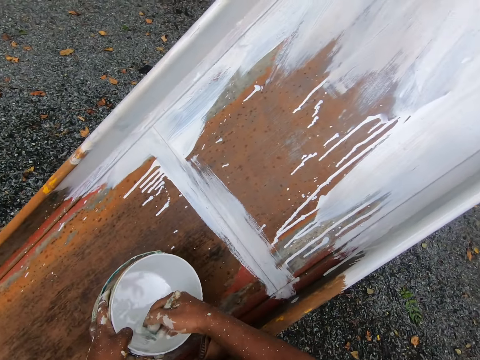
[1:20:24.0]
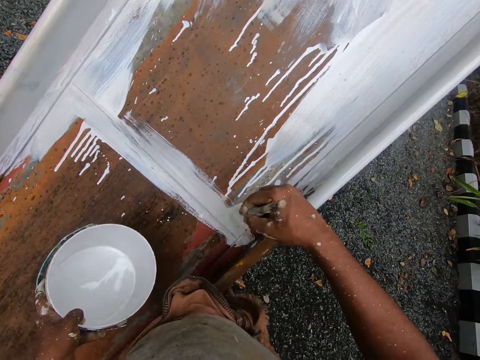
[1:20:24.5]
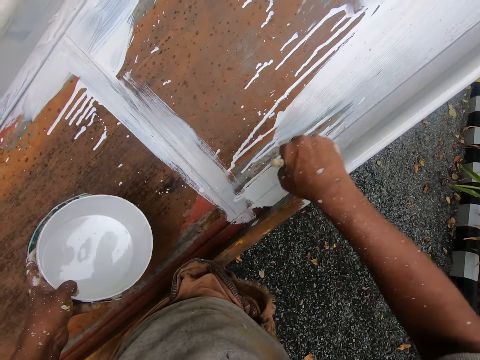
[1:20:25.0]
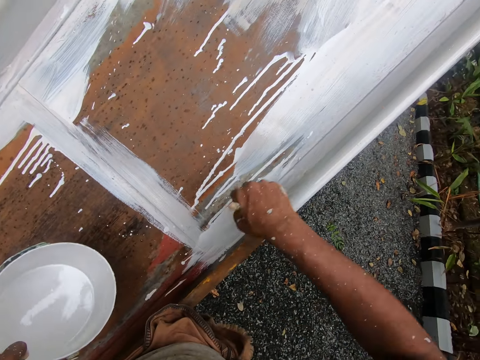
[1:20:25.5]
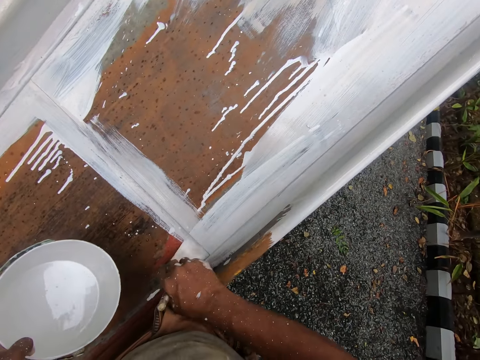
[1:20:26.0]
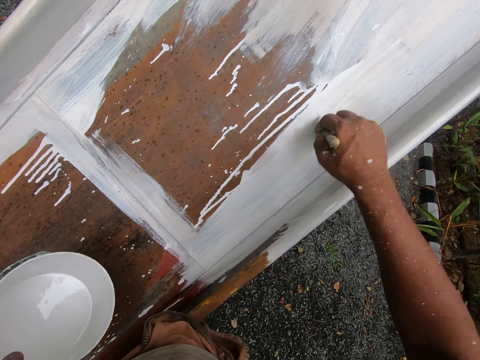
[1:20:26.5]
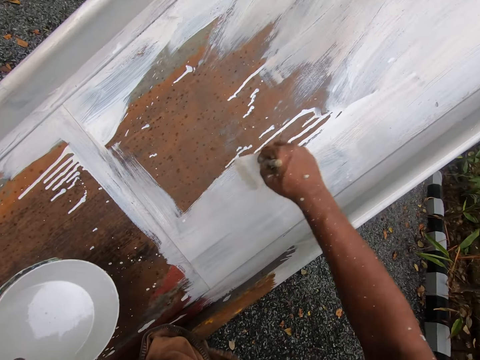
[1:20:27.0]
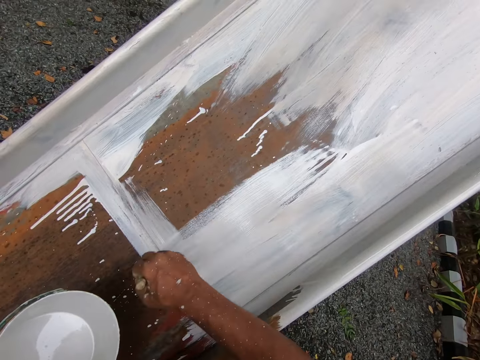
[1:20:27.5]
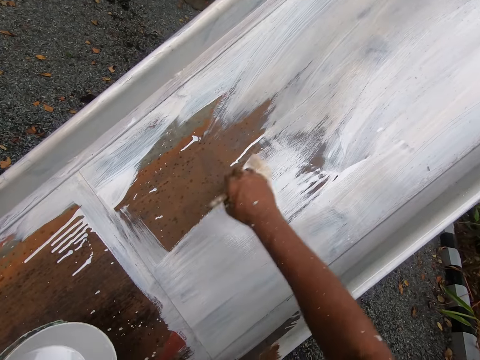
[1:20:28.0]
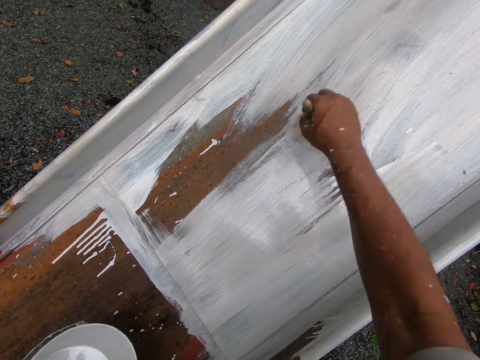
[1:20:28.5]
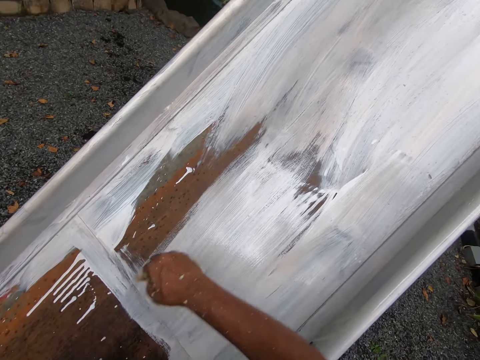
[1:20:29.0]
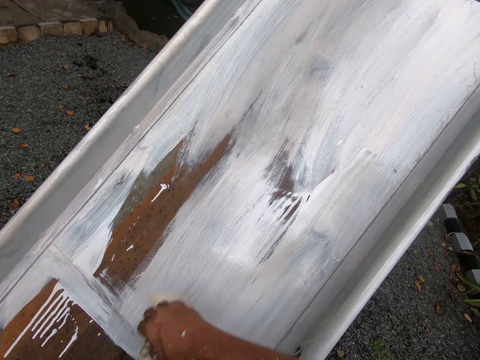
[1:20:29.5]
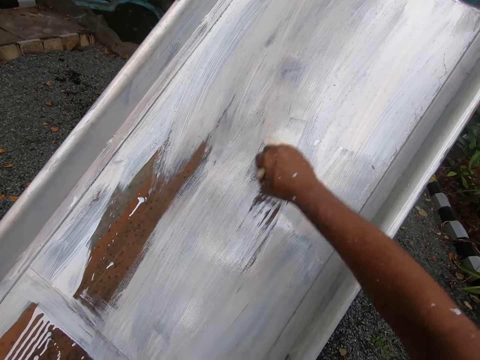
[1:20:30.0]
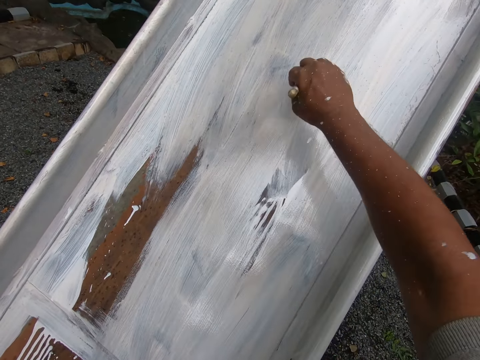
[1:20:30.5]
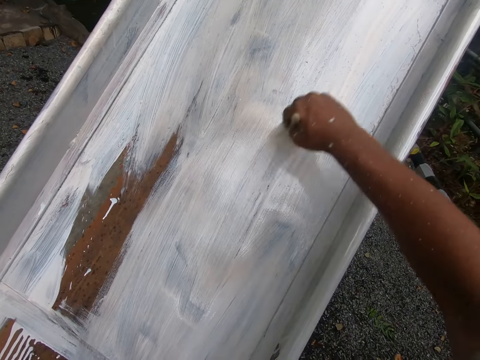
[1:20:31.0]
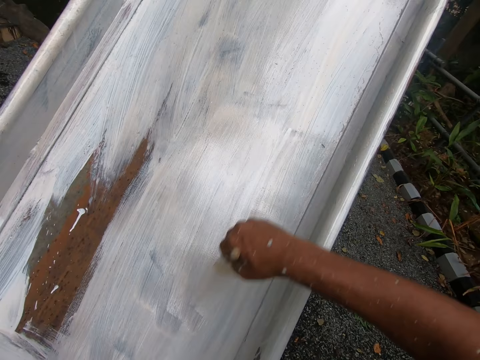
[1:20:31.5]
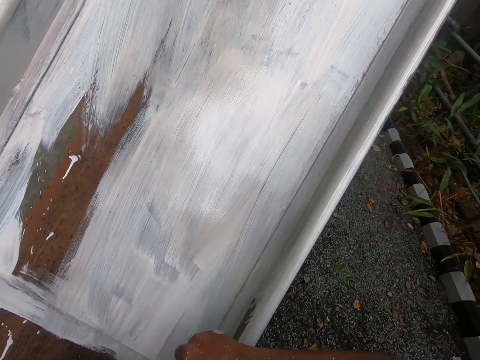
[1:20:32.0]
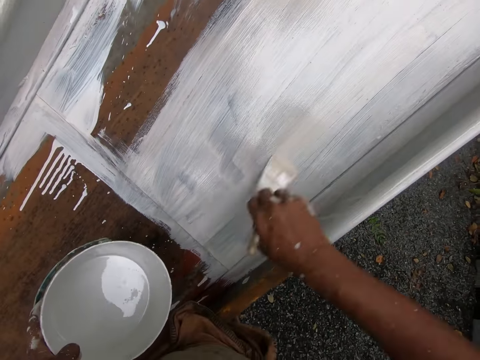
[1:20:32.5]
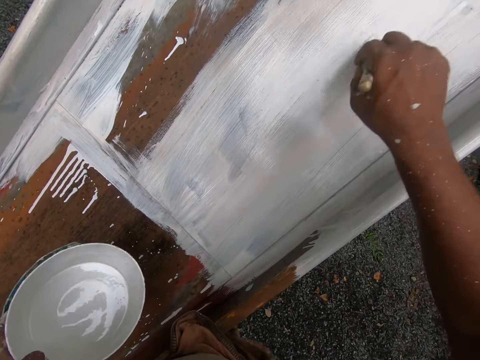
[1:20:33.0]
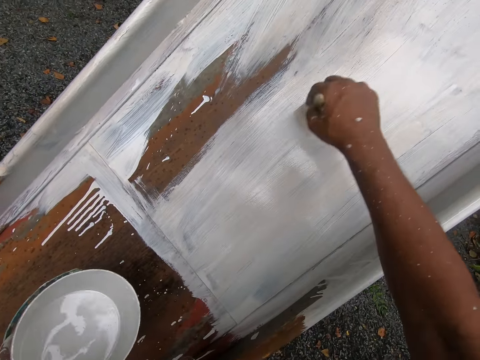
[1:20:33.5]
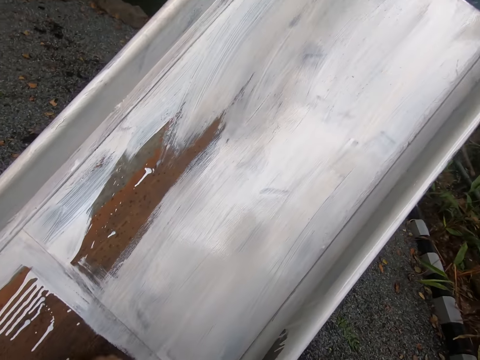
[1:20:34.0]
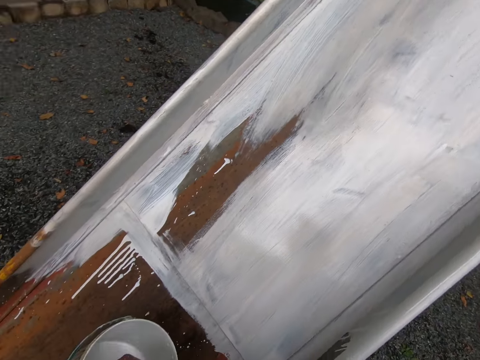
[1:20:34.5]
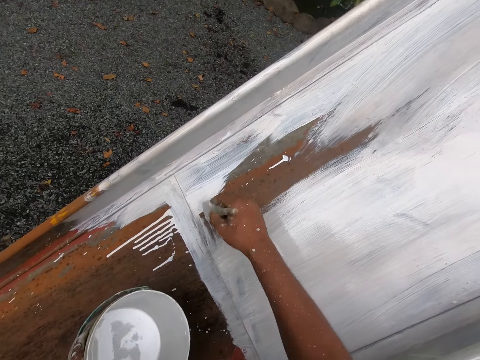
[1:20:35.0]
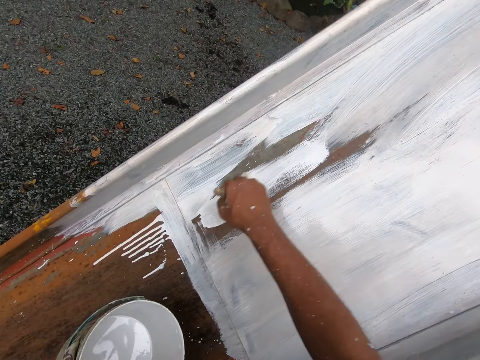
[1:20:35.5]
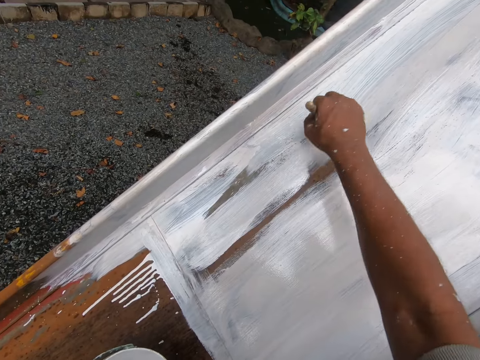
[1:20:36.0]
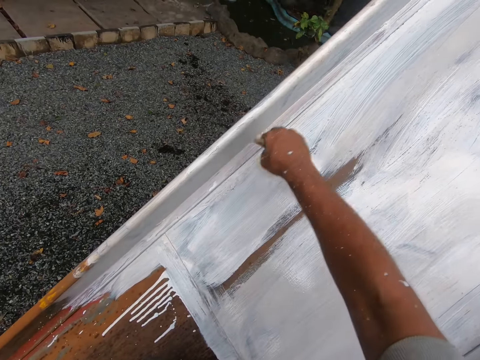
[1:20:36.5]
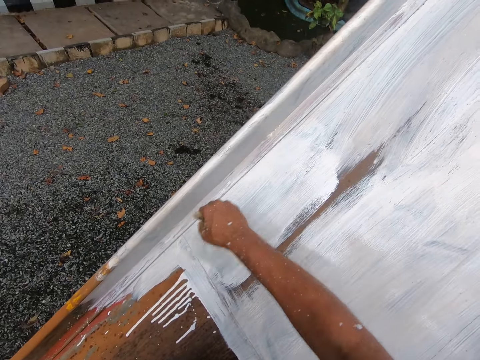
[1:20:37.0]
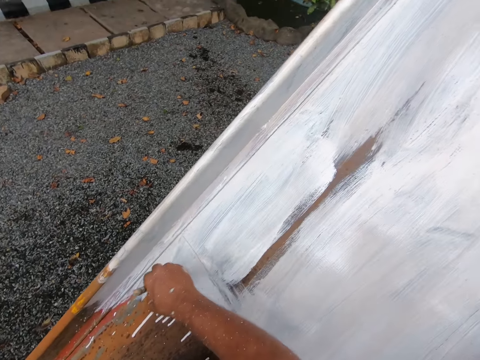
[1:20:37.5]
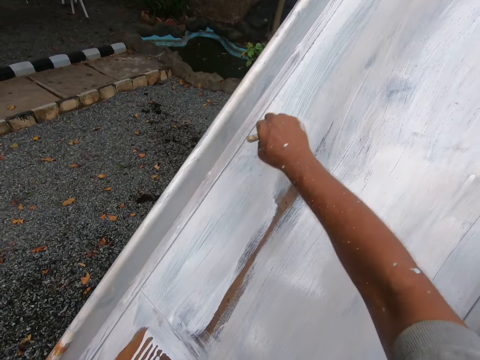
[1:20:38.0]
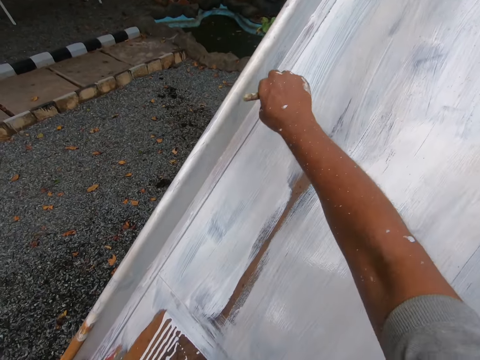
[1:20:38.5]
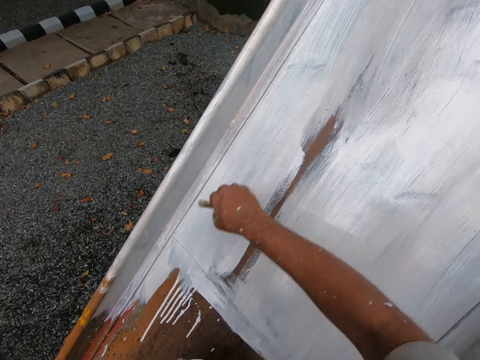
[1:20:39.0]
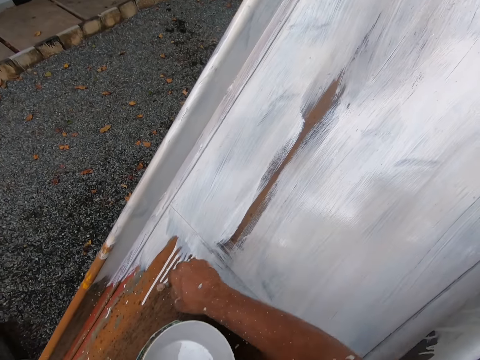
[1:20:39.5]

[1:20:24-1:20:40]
The camera wearer dips the paint brush in his right hand into the paint bucket. He removes the paint brush from the bucket. He paints the sliding surface of the playground slide with the paint brush in his right hand. He dips the paint brush in his right hand into the paint bucket. He removes the paint brush from the bucket. He paints the sliding surface of the playground slide with the paint brush in his right hand.

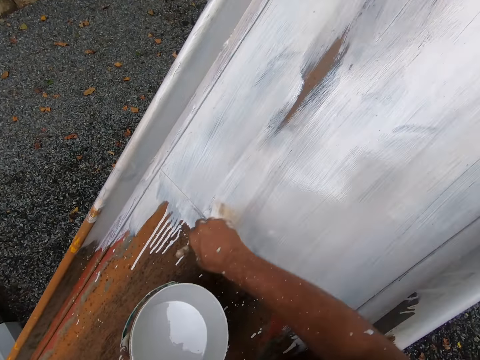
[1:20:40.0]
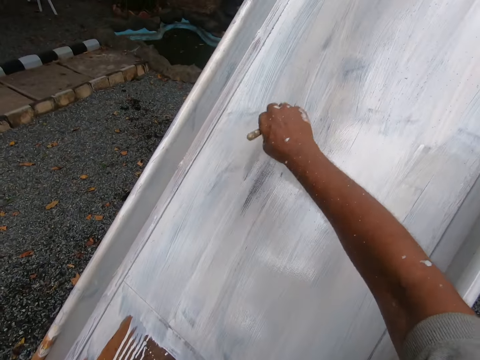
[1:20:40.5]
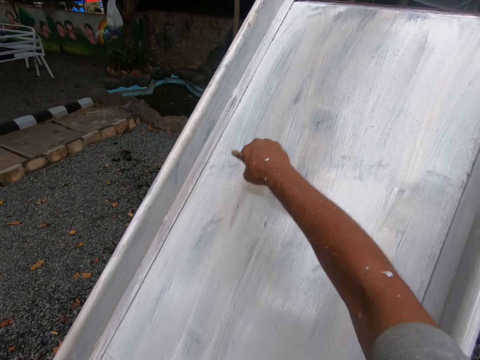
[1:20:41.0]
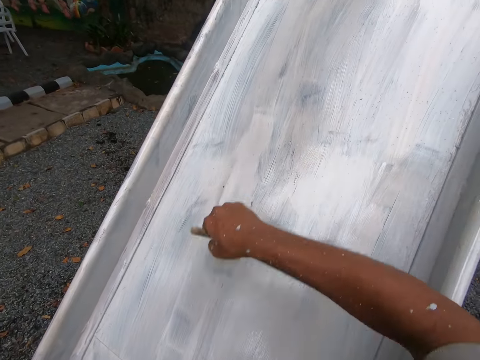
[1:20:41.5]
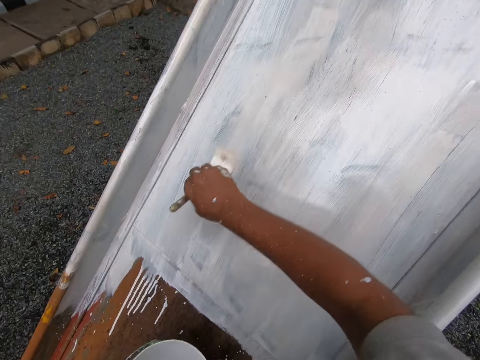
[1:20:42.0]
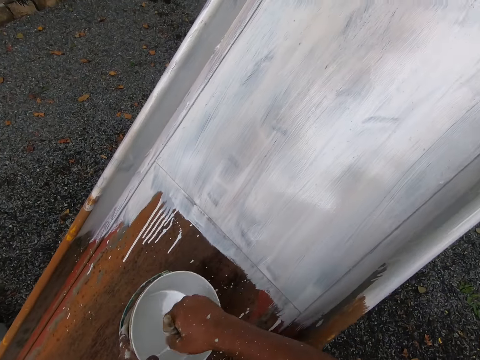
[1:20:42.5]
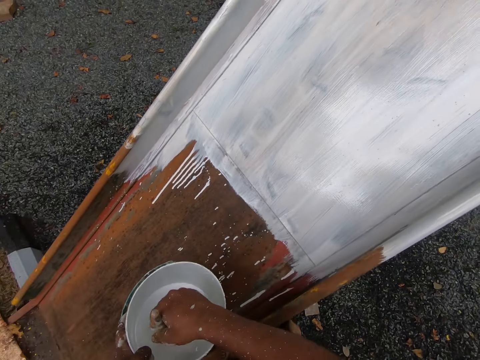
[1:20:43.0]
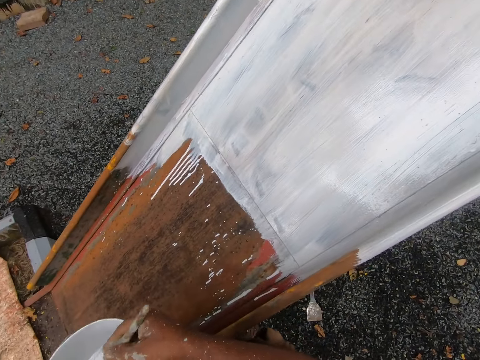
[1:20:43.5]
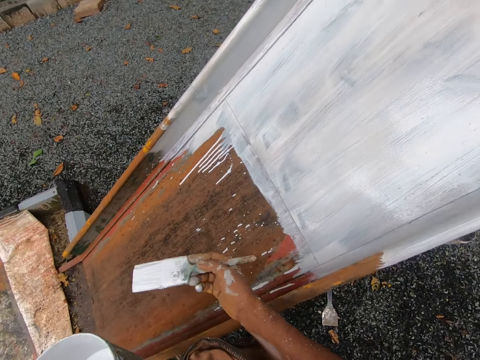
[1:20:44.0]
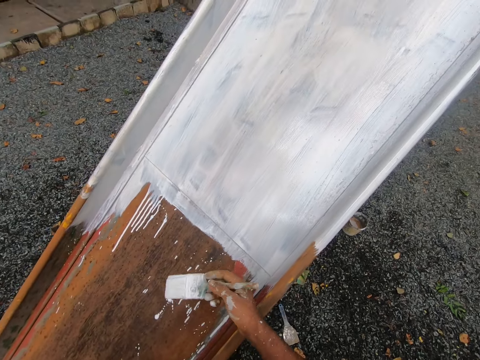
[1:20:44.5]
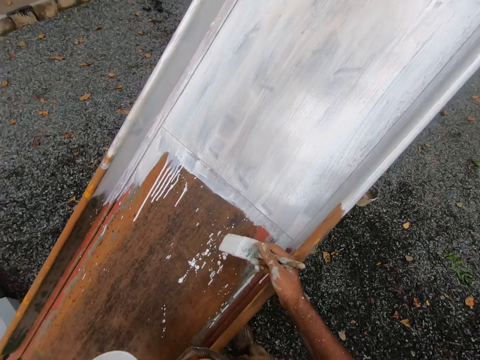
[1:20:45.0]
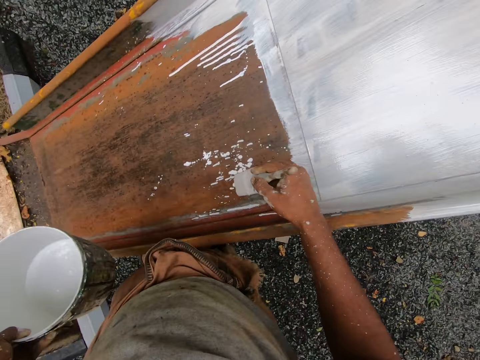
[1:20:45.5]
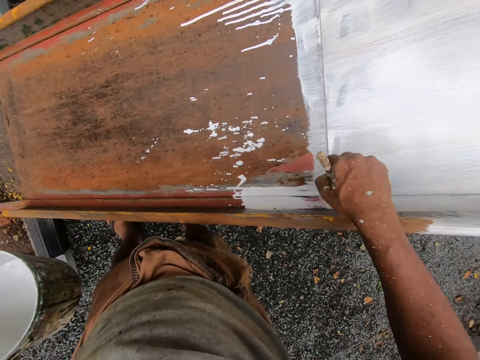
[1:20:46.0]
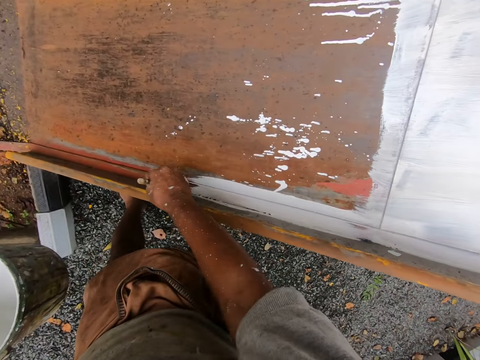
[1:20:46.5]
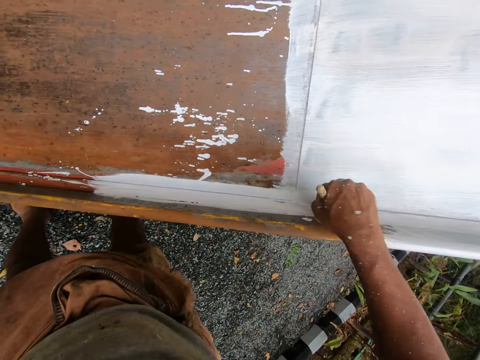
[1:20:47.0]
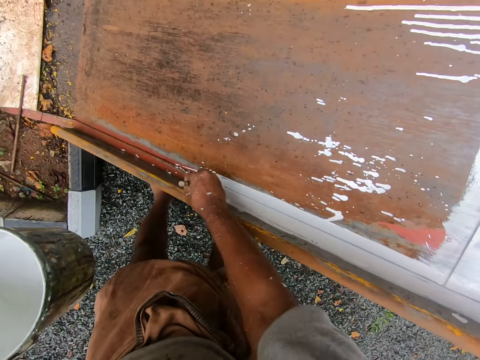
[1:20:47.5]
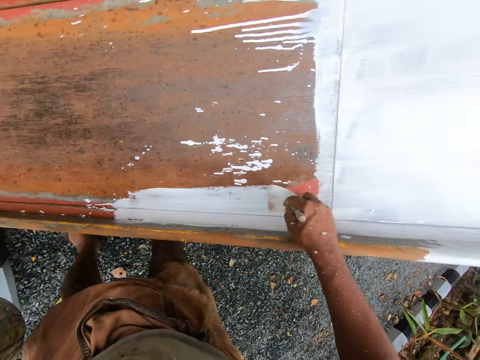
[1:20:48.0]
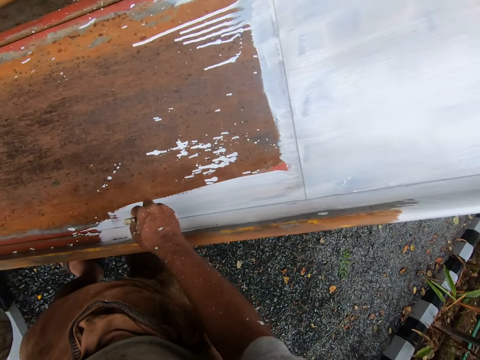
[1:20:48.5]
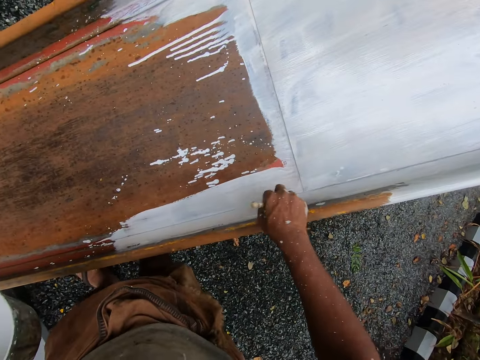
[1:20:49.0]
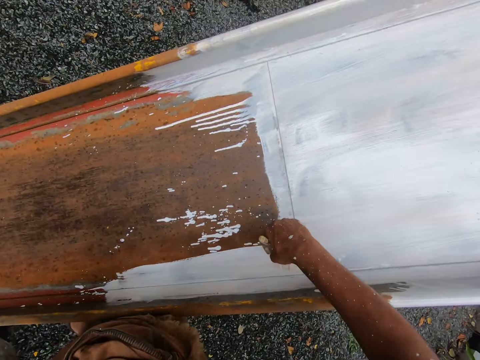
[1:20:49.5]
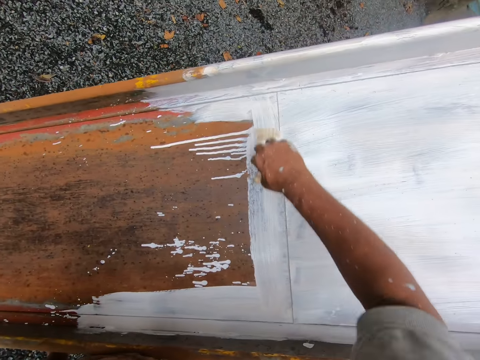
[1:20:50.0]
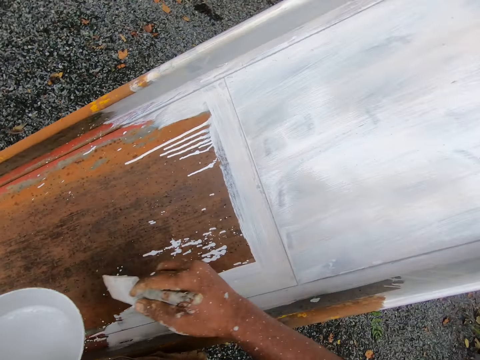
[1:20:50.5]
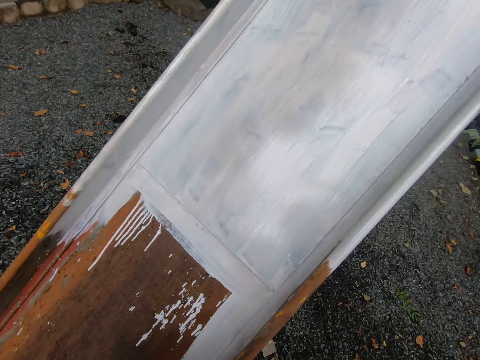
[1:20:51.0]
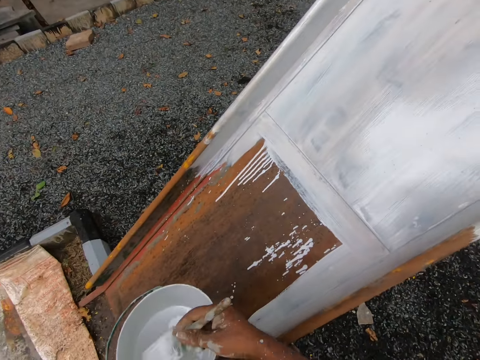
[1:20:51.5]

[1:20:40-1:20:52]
The camera wearer dips the paintbrush into the bucket of paint with his right hand. He removes the paintbrush from the bucket. He paints the sliding surfaces of the playground slide with the paintbrush in his right hand. He dips the paintbrush into the bucket of paint with his right hand. He removes the paintbrush from the bucket.
